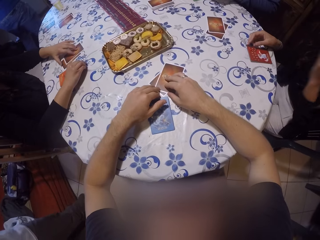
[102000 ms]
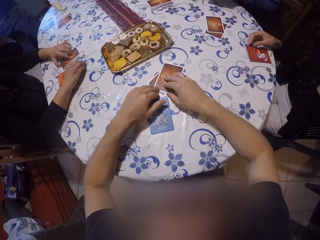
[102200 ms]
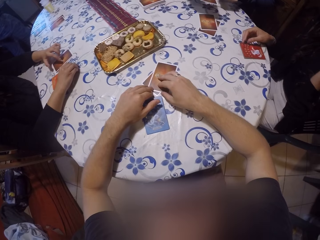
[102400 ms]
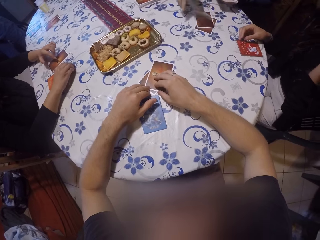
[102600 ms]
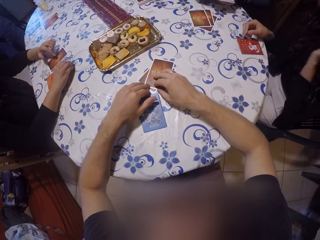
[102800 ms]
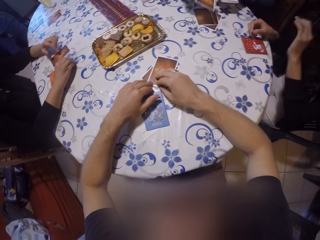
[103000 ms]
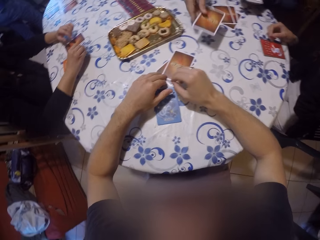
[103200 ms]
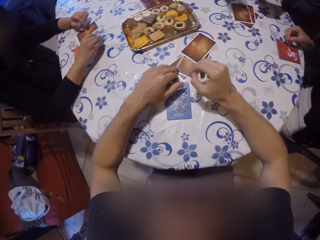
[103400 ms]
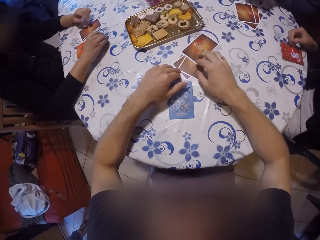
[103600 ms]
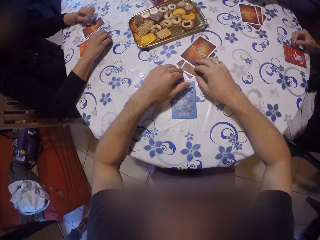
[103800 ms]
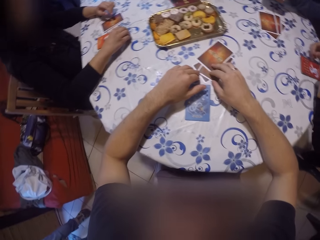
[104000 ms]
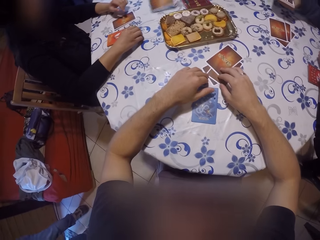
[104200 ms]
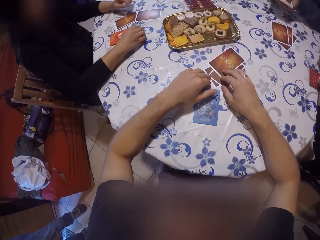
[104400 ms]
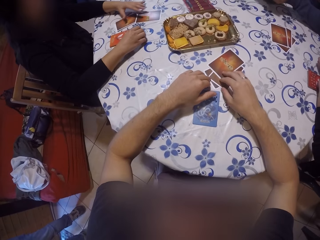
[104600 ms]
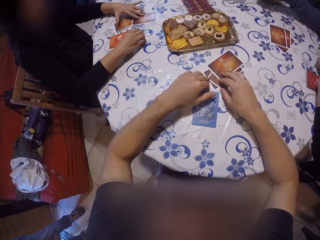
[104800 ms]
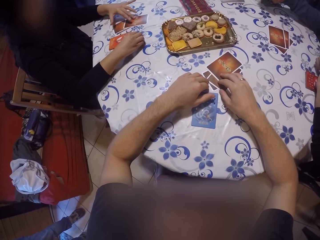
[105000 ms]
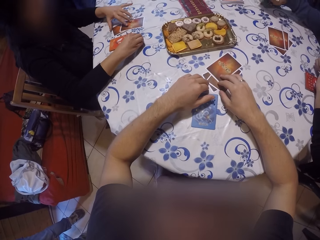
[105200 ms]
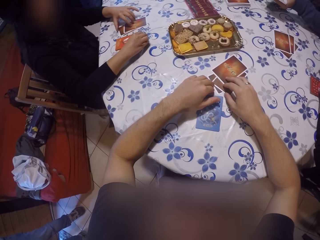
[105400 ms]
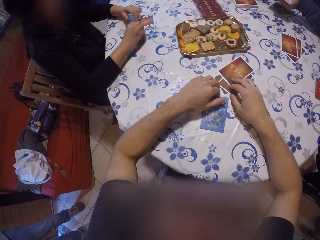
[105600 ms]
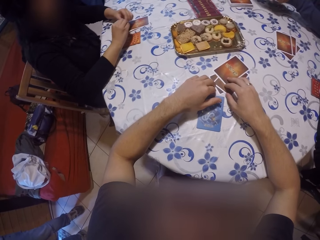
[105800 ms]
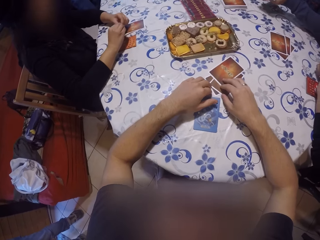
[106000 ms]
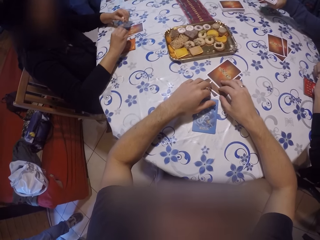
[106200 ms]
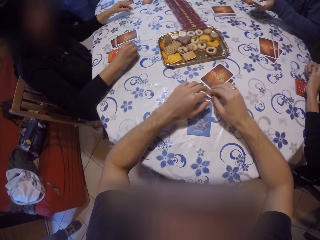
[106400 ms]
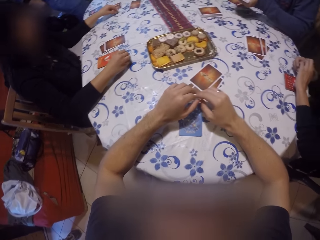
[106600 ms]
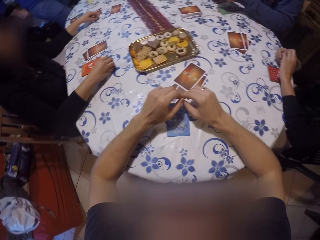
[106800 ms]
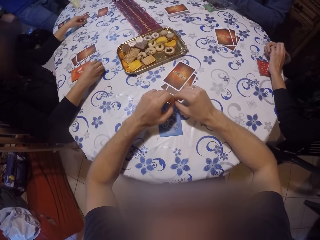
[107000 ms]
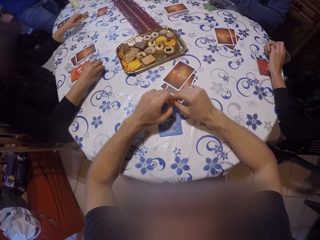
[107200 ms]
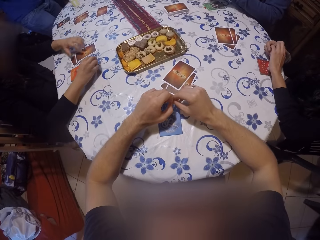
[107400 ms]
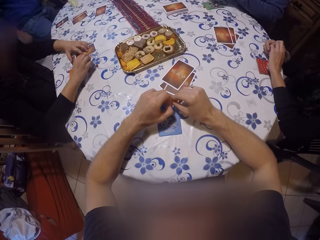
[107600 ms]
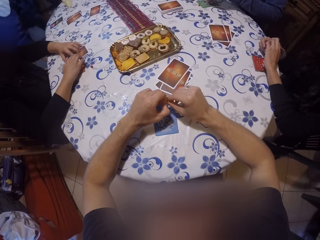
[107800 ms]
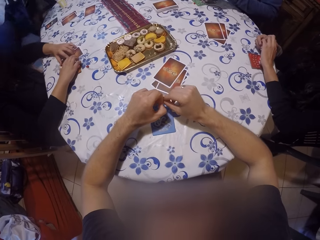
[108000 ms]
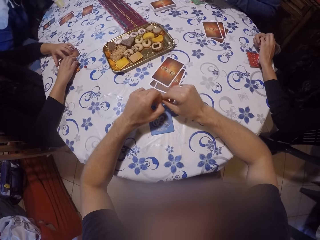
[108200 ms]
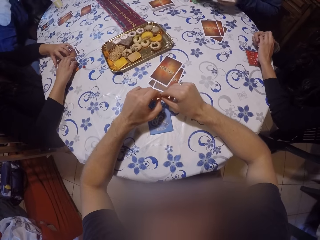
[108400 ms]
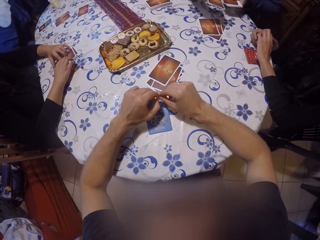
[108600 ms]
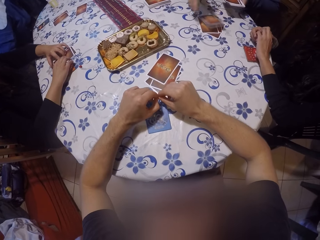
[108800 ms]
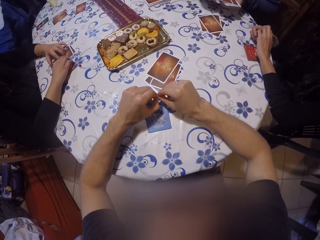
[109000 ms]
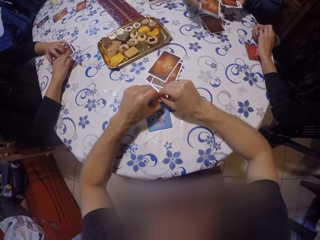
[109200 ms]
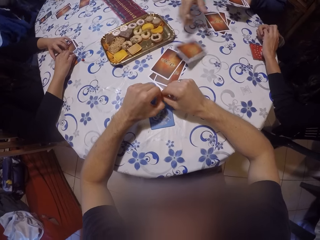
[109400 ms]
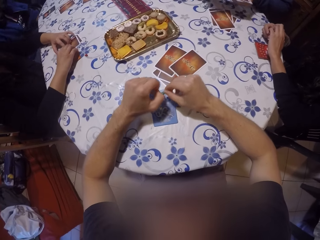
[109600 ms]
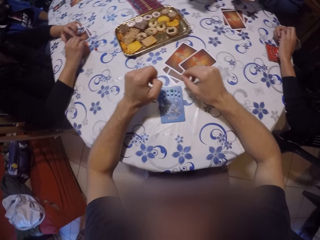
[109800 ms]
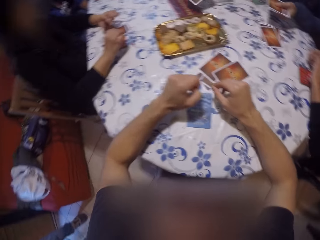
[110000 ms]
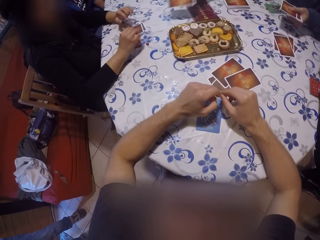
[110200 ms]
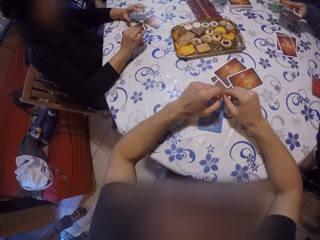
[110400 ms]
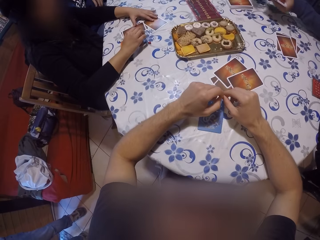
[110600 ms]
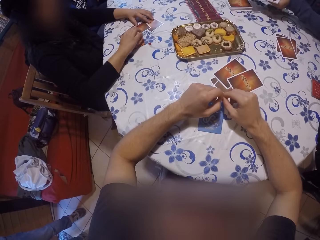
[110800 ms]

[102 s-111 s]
The camera wearer looks around the table. A person distributes cards. The woman moves the cards closer on the table with her left hand.

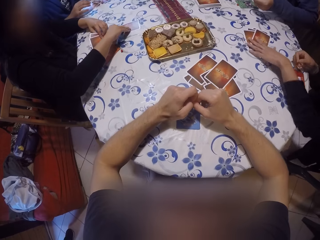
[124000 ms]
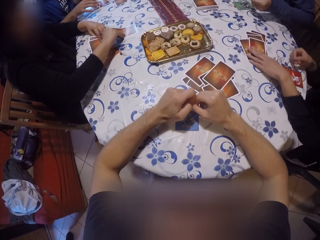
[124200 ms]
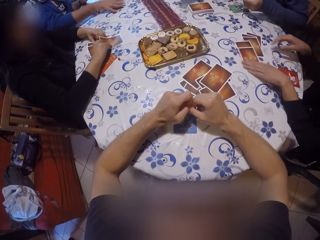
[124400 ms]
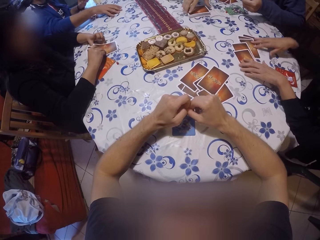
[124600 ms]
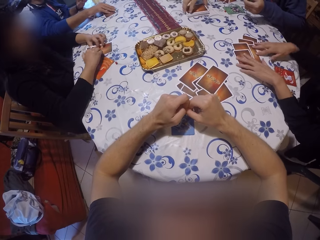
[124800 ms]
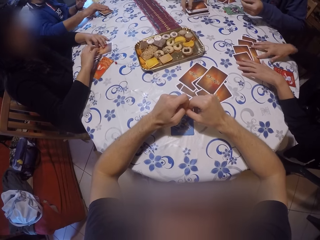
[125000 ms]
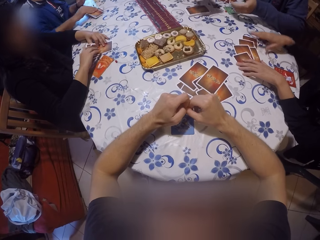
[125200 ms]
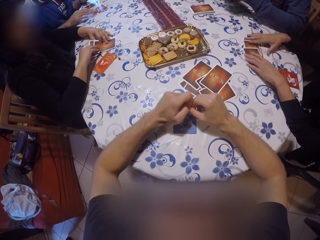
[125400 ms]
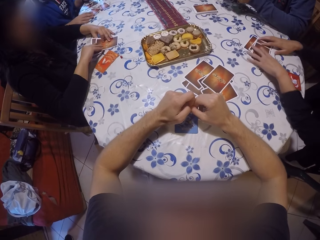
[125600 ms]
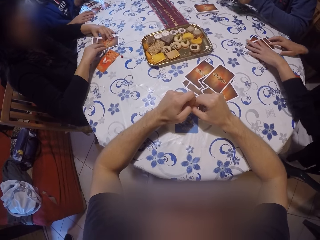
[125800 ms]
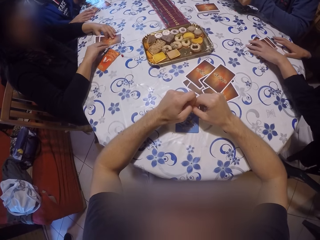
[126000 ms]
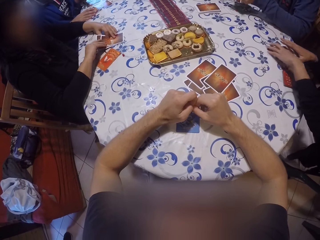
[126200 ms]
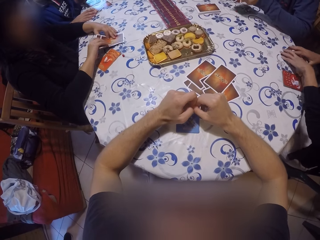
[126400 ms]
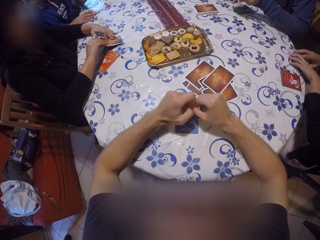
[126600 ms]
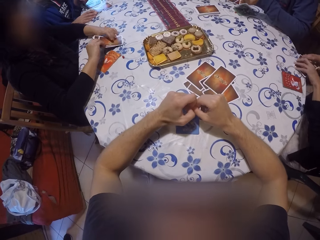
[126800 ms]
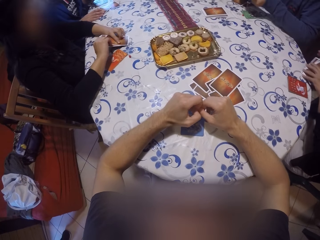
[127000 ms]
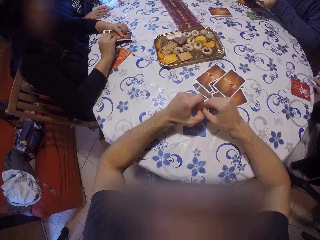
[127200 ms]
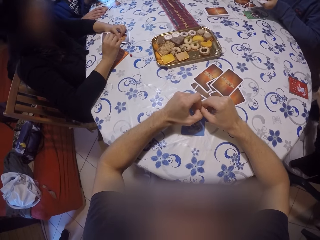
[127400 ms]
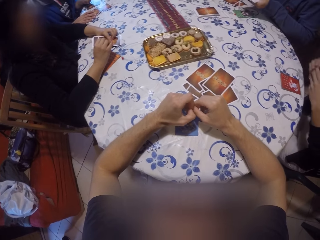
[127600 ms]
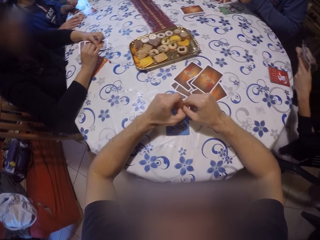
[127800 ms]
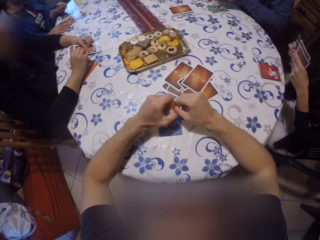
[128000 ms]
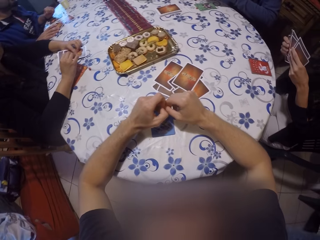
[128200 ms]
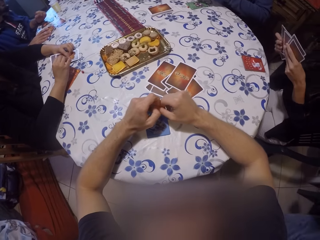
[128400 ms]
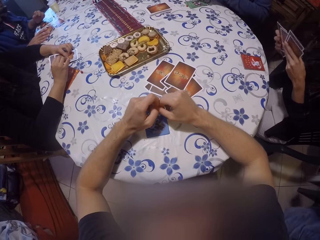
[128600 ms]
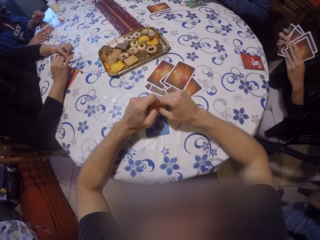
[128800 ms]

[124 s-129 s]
The woman takes the card in front of her on the table with her hands. The camera wearer looks around the table.

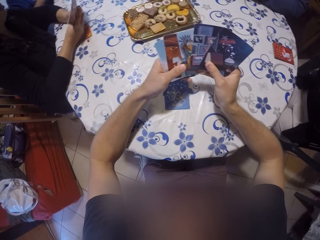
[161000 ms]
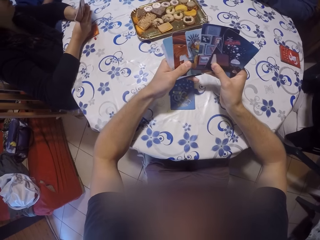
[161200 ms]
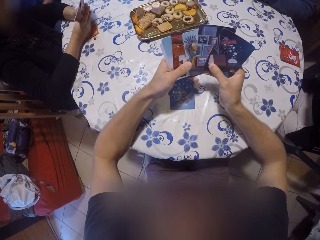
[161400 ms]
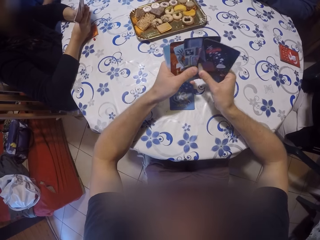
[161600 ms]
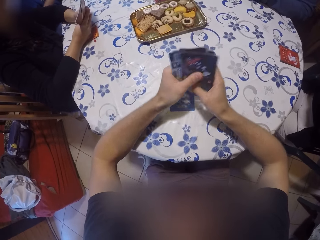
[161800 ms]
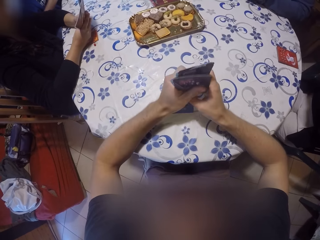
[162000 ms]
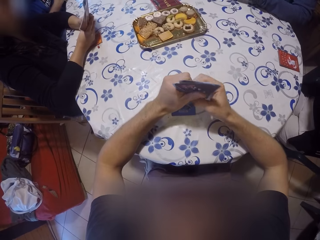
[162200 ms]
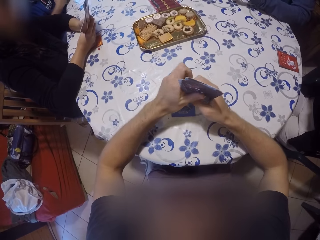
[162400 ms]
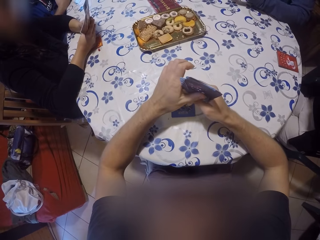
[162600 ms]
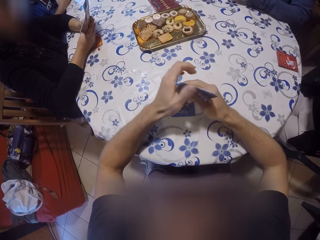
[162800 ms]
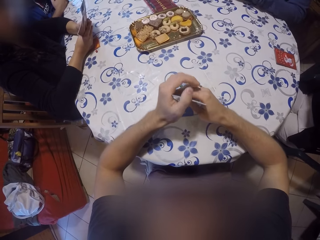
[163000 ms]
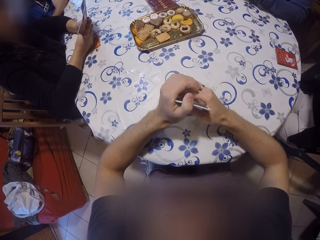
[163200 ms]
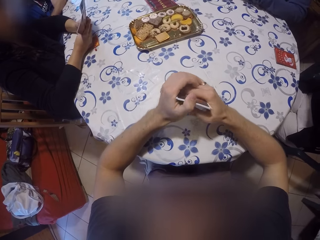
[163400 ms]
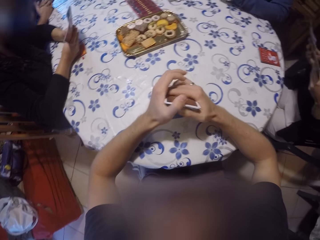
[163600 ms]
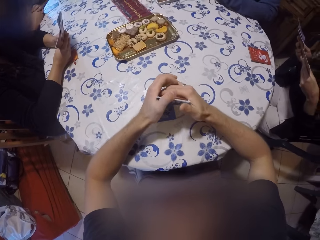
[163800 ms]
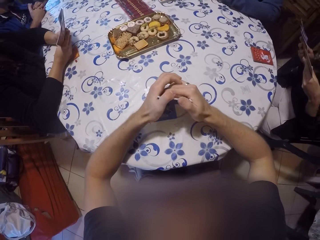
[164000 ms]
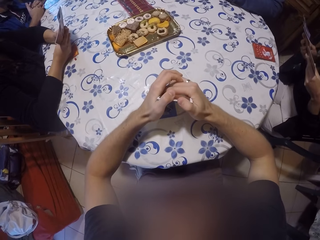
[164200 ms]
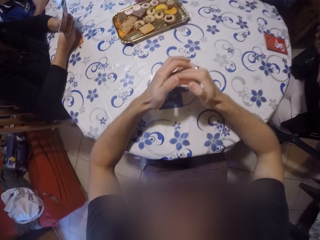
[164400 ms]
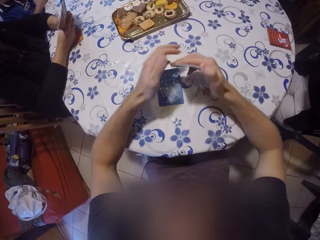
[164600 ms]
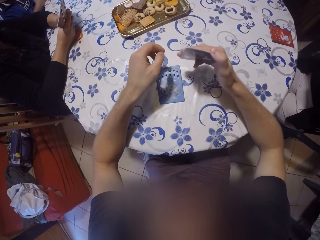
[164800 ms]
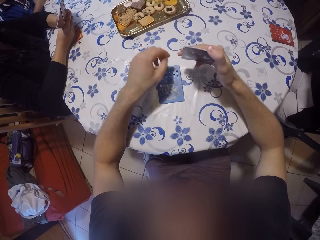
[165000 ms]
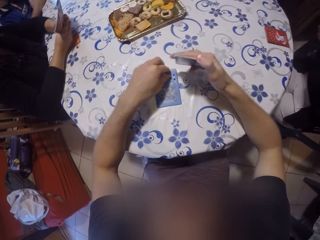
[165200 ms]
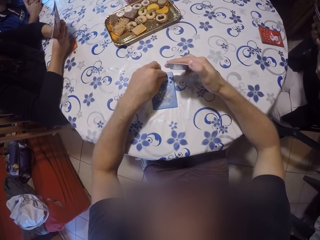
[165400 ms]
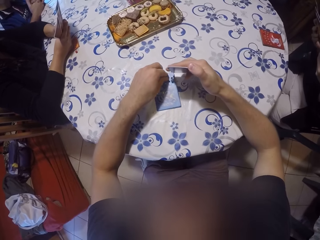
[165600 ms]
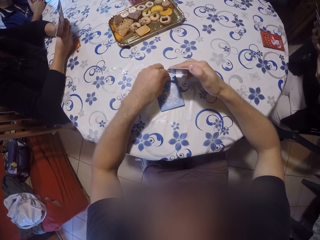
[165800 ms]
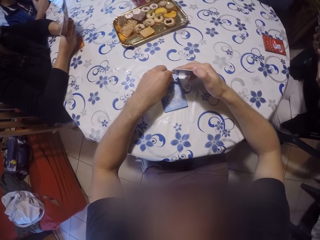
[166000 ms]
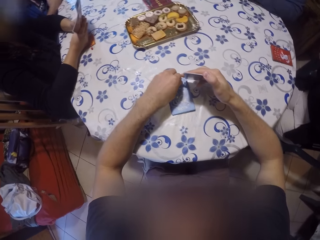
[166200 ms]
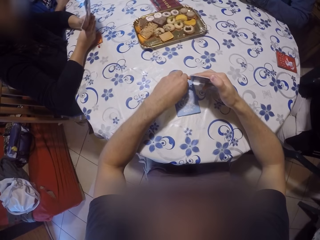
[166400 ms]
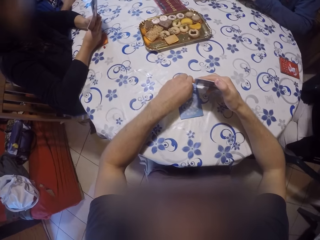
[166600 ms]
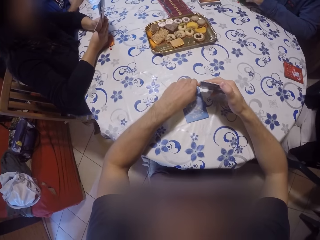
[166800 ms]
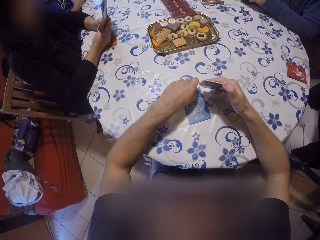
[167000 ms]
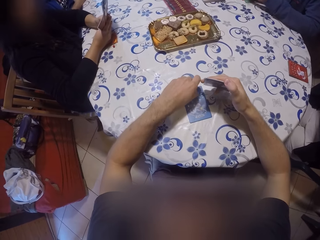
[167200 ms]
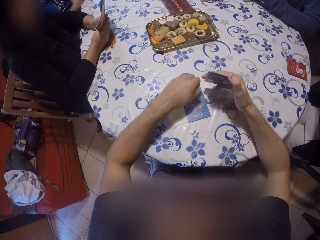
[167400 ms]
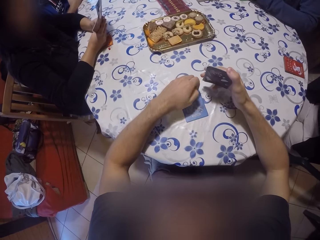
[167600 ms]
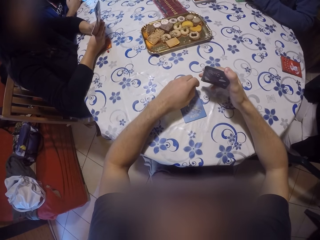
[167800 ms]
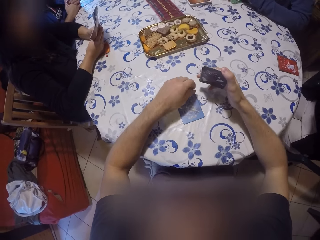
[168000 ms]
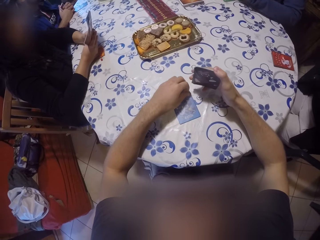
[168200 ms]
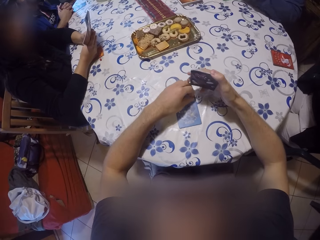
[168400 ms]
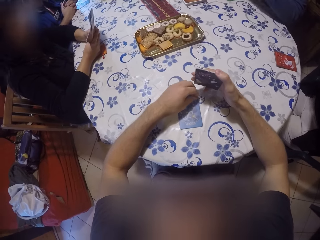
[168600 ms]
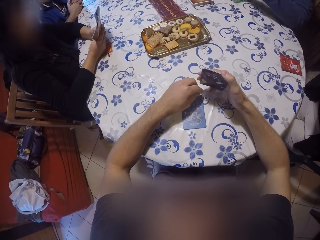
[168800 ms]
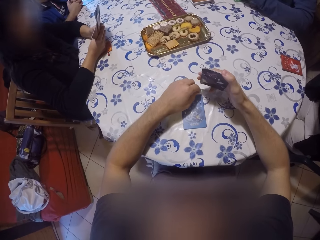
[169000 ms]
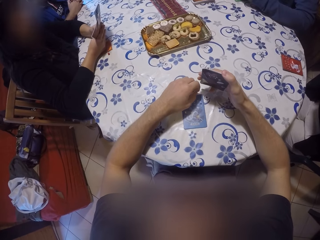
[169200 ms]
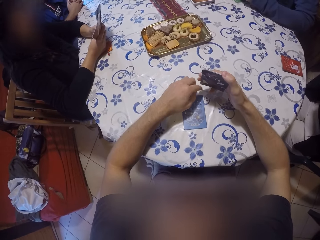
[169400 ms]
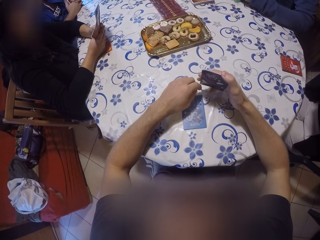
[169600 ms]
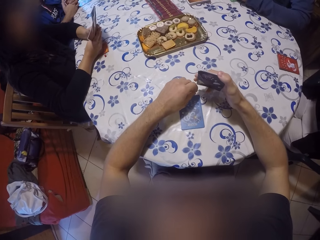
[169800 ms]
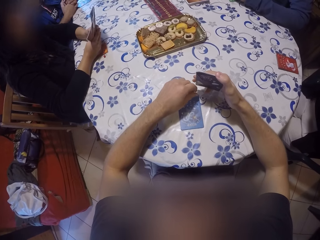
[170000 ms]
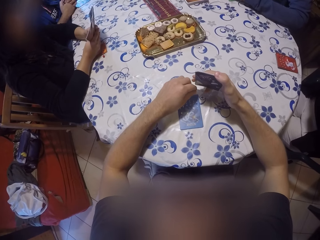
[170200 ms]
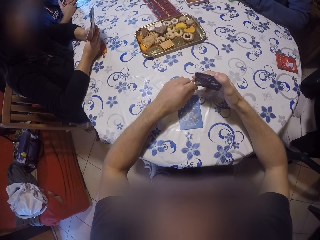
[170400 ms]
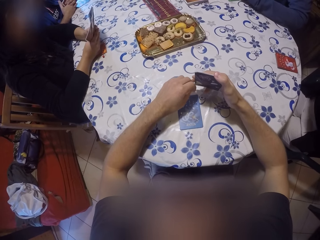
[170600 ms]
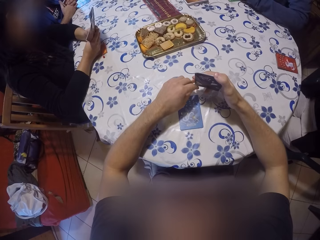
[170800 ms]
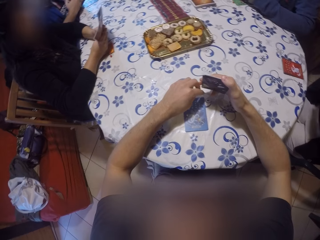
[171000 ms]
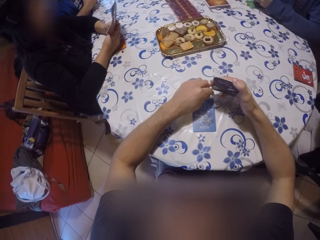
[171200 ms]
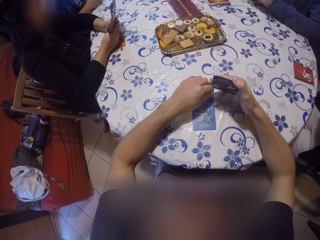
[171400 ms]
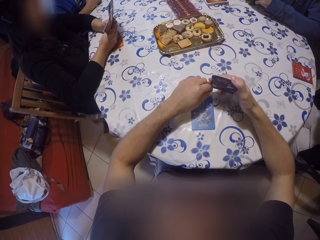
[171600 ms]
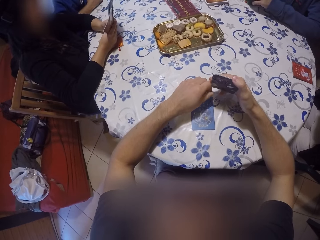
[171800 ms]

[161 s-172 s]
The camera wearer holds the cards together. He moves a card on the table with his left hand. He looks around the table.
